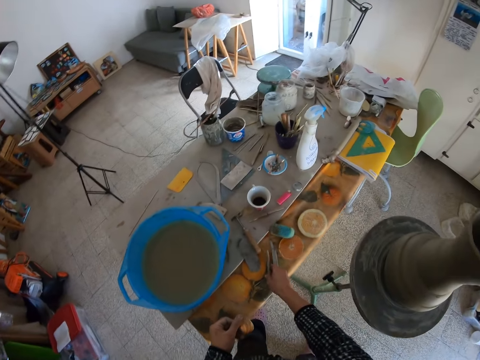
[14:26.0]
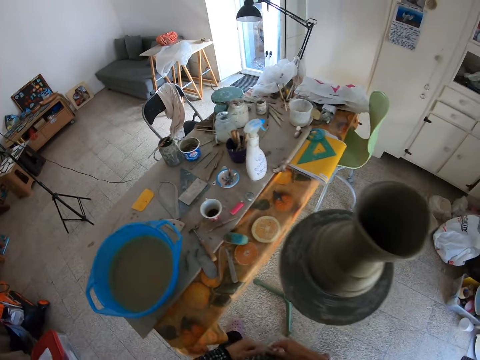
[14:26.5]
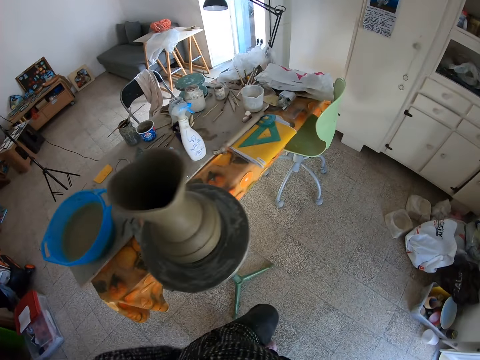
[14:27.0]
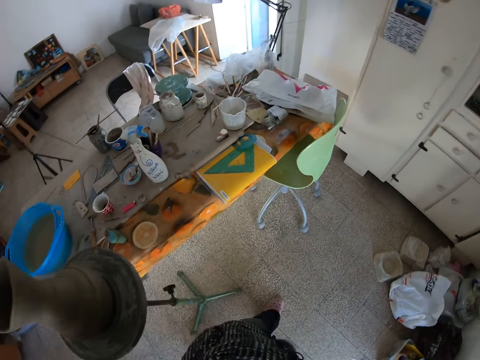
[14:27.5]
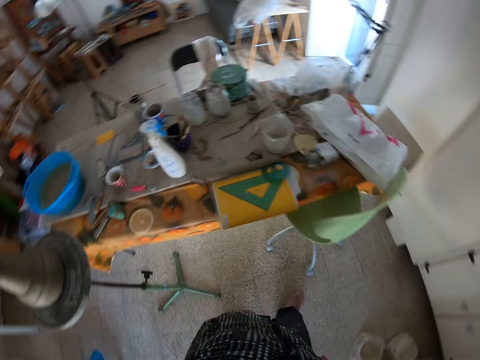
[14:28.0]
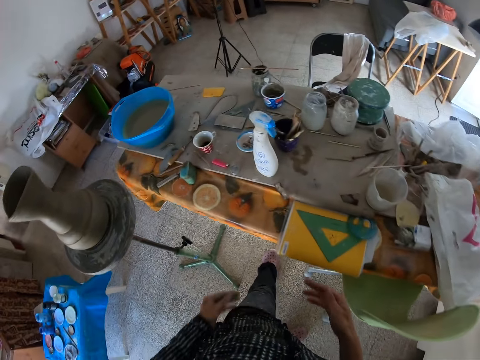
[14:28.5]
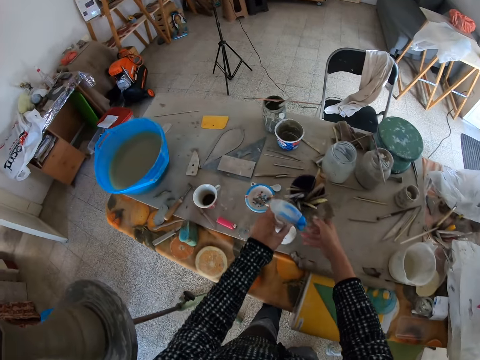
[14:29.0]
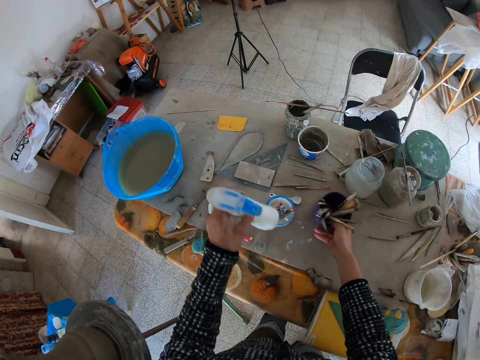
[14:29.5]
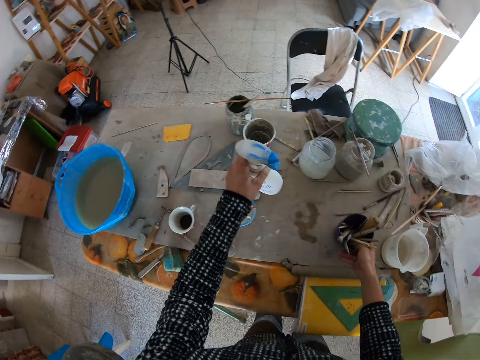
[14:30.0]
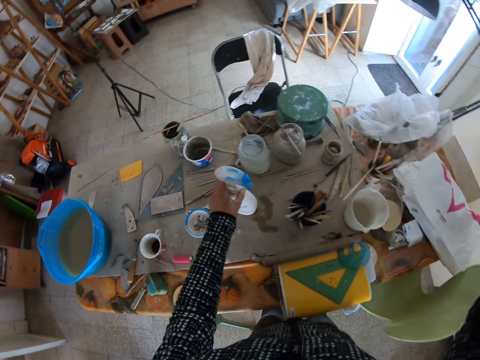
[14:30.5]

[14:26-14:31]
The camera wearer drops the sculpting tool on a table with his right hand. He walks around. He picks up a spray bottle from the table with his left hand. He picks up a jar of sculpting tools from the table with his right hand. He drops the jar of sculpting tools on the table with his right hand. He drops the spray bottle on the table with his left hand.
